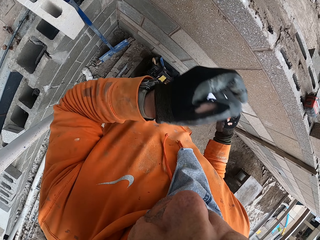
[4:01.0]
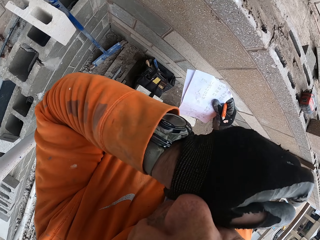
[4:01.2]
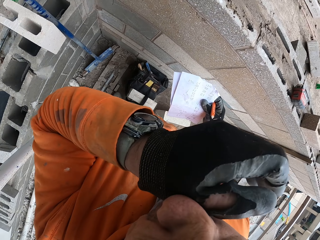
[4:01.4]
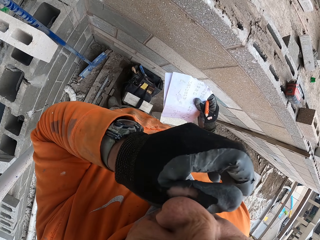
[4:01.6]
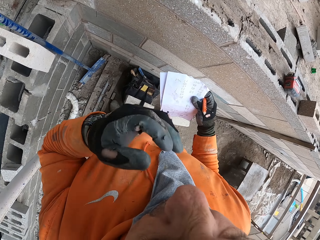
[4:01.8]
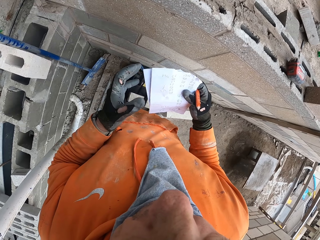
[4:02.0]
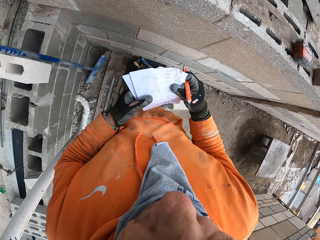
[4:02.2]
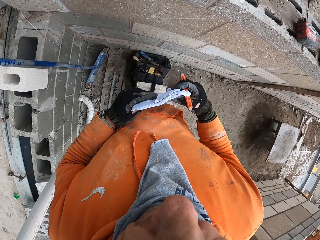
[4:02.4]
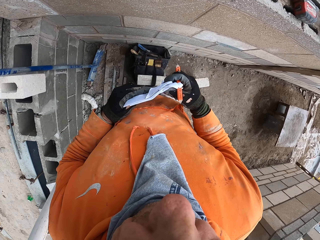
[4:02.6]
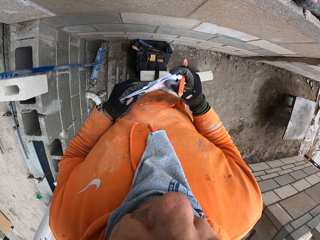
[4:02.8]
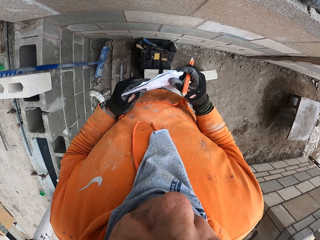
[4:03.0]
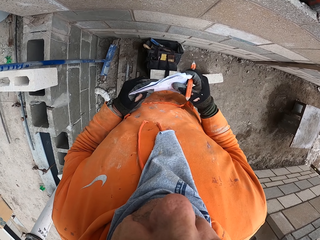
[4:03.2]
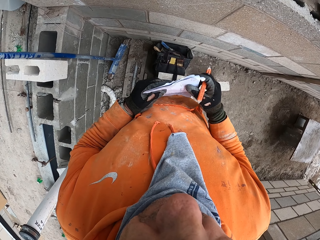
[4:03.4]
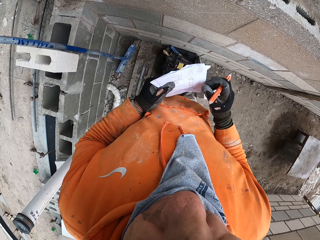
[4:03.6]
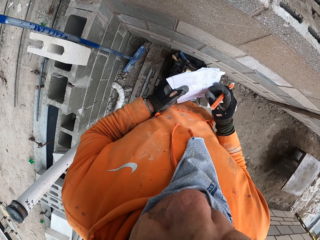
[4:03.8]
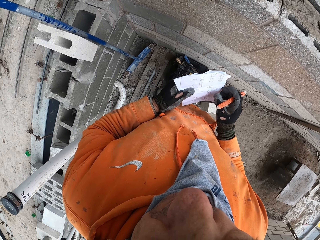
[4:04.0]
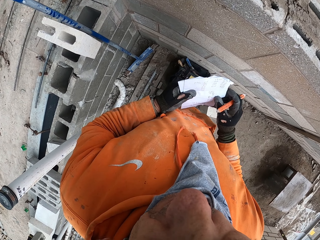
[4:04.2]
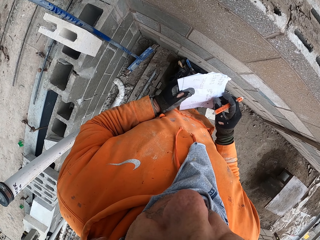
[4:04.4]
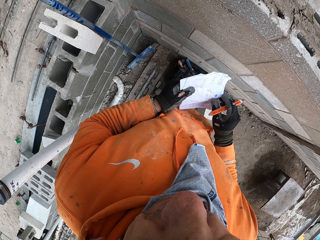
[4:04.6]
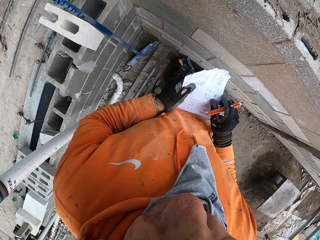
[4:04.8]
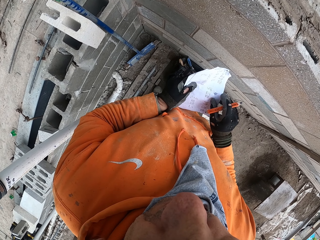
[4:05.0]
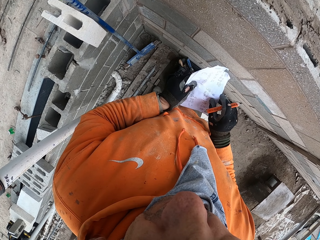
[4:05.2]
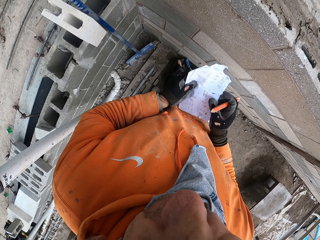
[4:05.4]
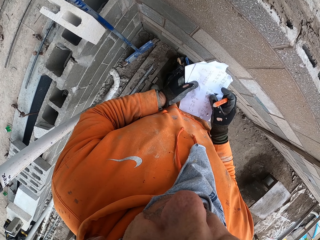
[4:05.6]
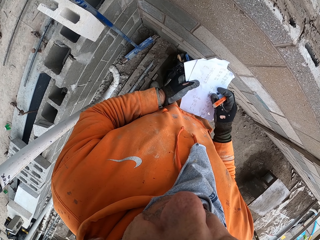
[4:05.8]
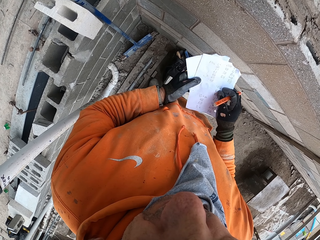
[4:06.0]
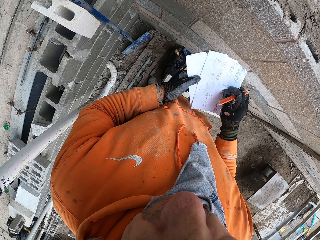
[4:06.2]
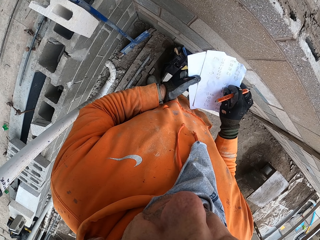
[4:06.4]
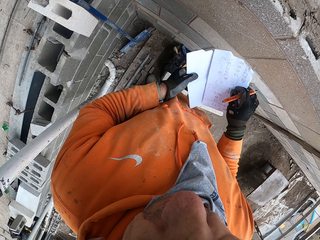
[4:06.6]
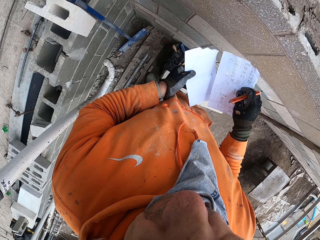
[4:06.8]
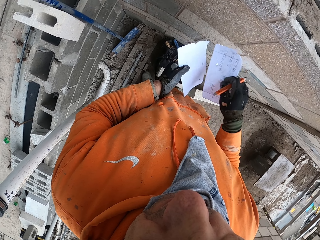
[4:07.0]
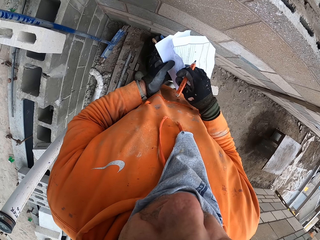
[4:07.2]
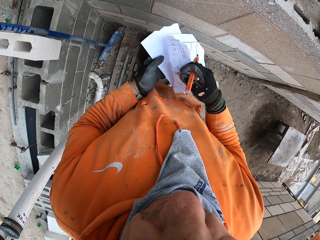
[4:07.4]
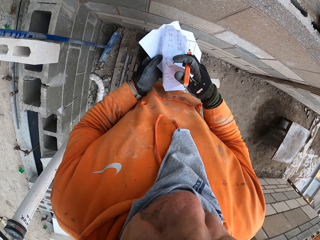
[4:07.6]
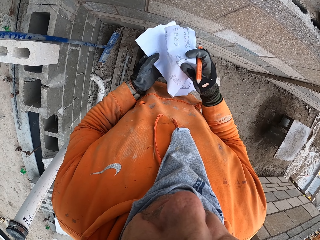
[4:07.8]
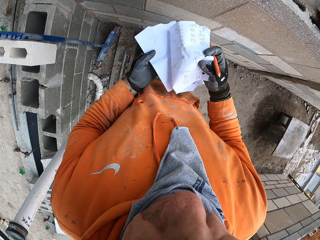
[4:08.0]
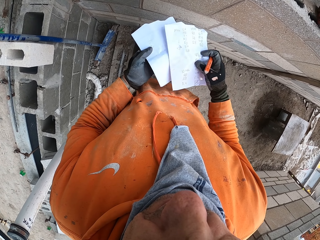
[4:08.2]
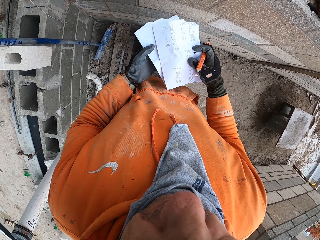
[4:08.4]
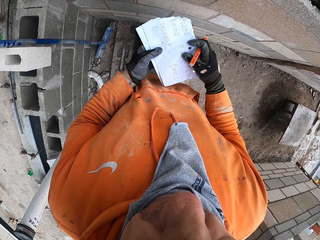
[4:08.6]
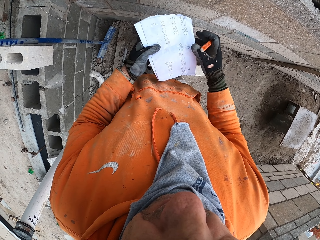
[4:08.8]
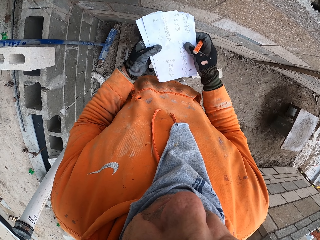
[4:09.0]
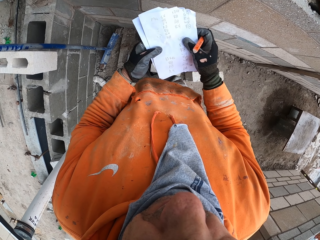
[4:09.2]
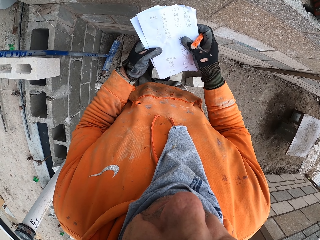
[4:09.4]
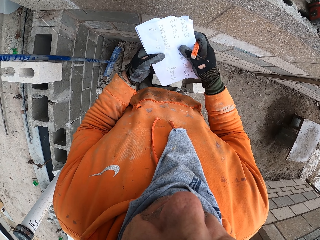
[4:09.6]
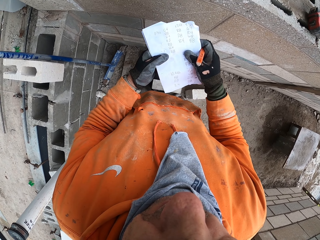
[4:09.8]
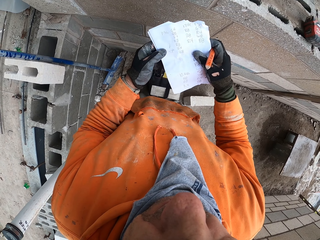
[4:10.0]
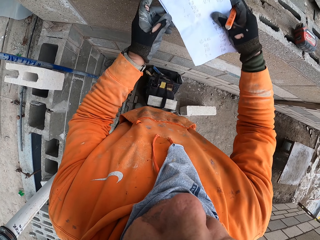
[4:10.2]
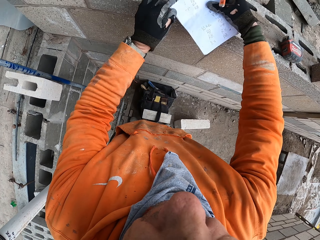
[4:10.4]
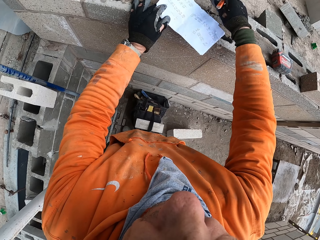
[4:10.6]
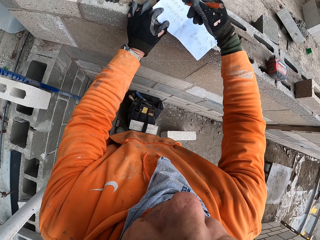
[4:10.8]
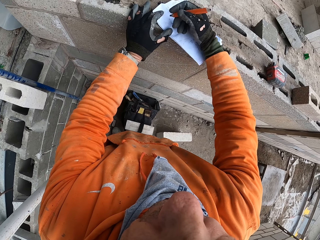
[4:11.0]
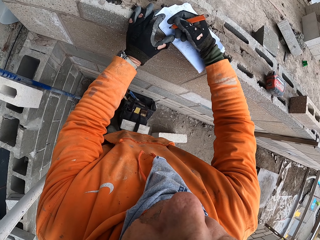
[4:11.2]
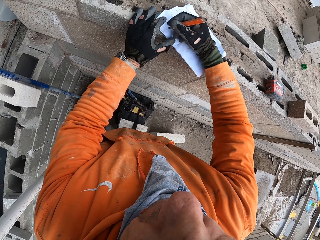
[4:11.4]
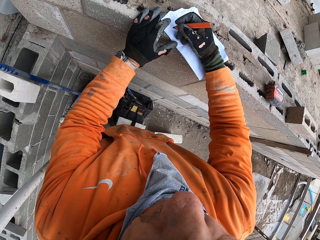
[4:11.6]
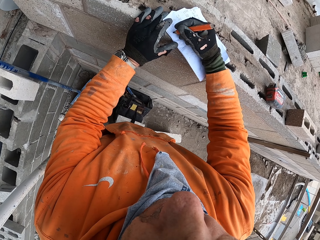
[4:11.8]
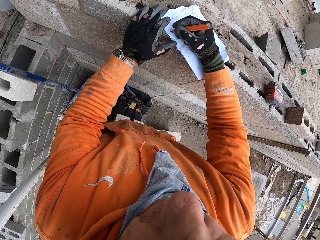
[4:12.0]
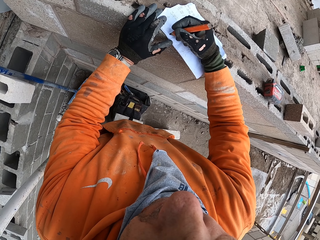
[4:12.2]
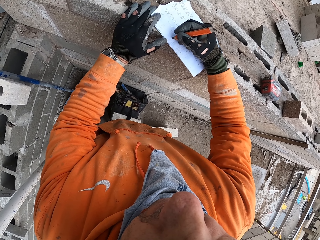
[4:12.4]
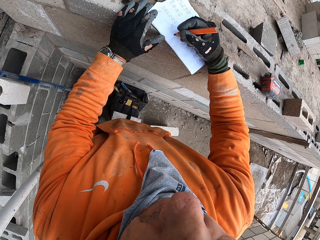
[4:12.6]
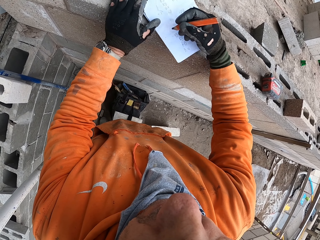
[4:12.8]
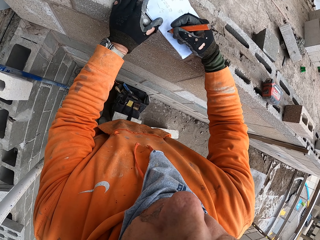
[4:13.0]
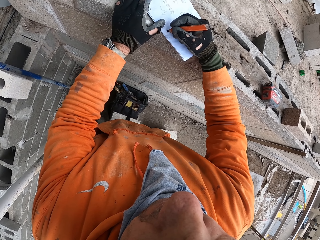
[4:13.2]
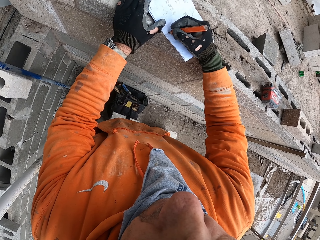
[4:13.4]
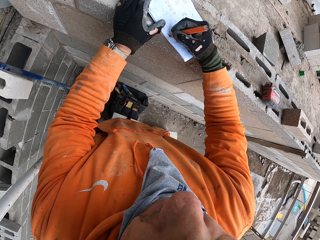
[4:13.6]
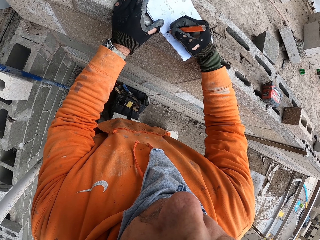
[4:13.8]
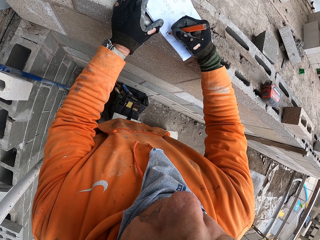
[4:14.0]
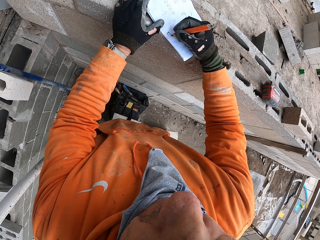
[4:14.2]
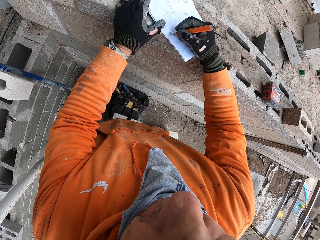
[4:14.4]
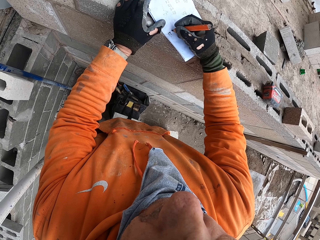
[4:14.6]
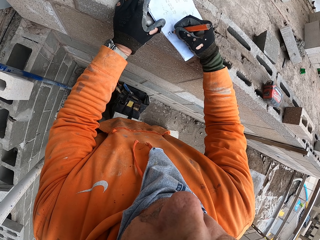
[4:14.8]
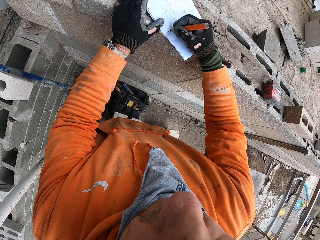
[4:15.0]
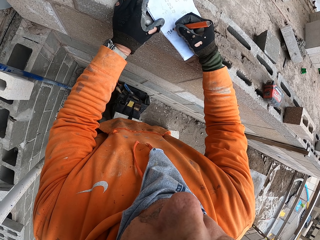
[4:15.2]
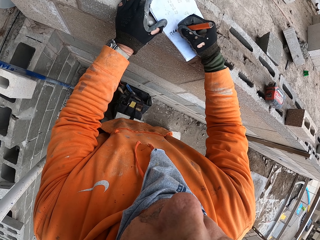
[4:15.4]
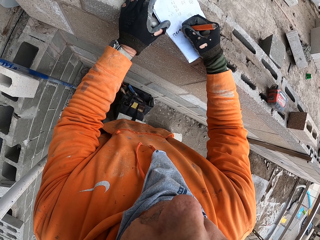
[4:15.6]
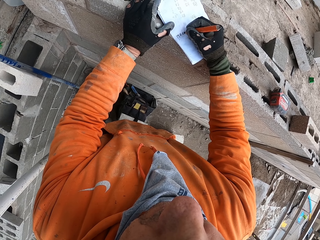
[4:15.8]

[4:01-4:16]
The camera wearer wipes his nose. He stares at the papers in his hands. He rotates the papers. He moves the paper in his hands. He removes one paper from the papers. He rotates the paper. He stares at the papers in his hands. He returns the paper. He holds the papers. He puts the papers on the wall. He stares at the papers on the wall. He moves a pencil towards the papers. He writes on the paper with the pencil.

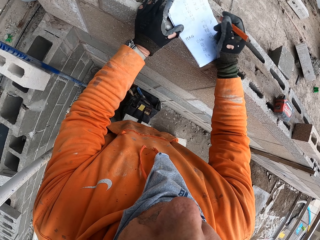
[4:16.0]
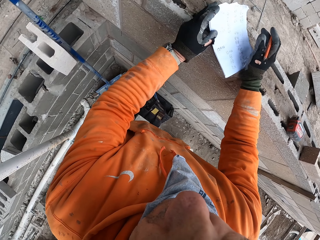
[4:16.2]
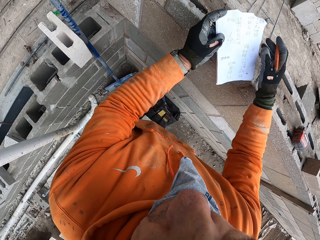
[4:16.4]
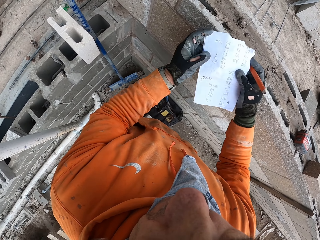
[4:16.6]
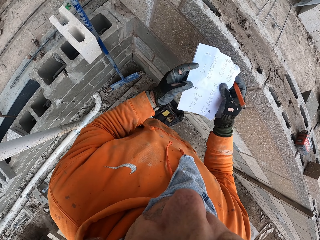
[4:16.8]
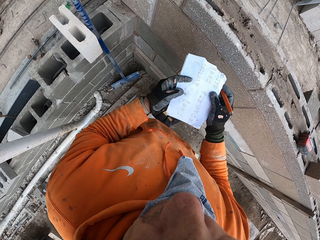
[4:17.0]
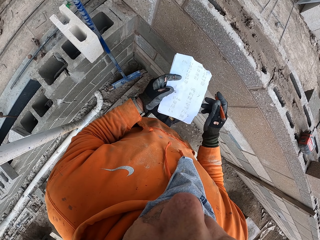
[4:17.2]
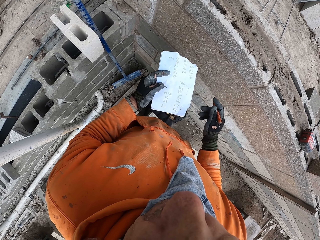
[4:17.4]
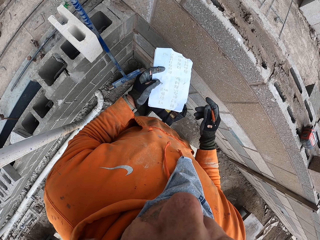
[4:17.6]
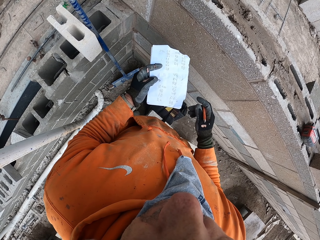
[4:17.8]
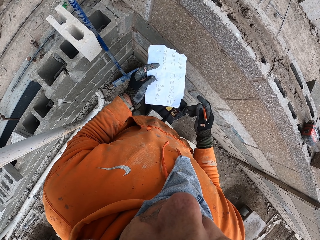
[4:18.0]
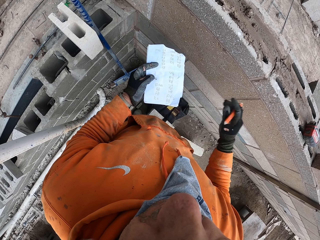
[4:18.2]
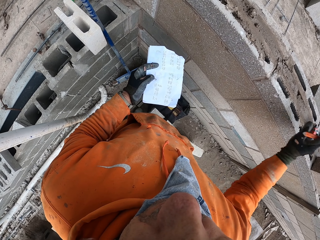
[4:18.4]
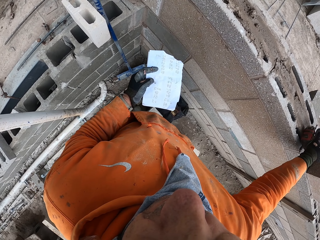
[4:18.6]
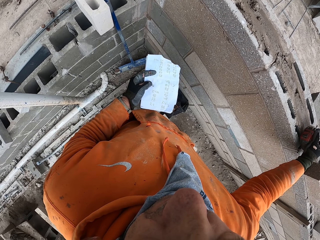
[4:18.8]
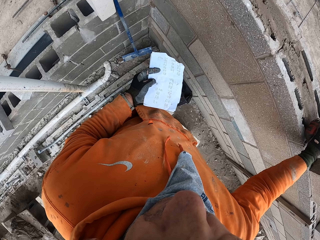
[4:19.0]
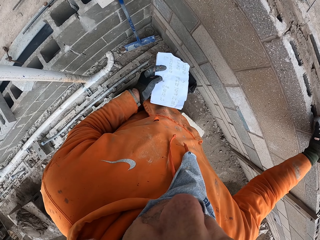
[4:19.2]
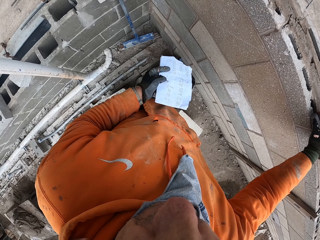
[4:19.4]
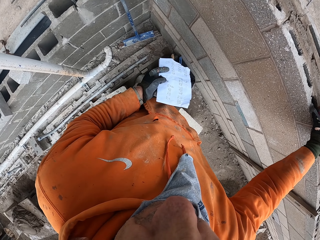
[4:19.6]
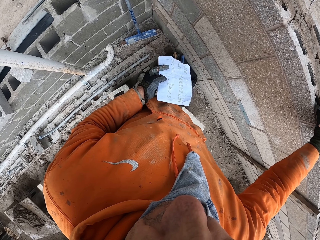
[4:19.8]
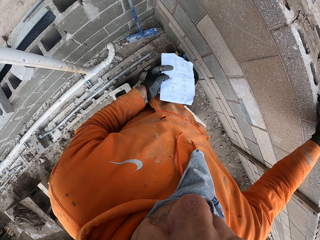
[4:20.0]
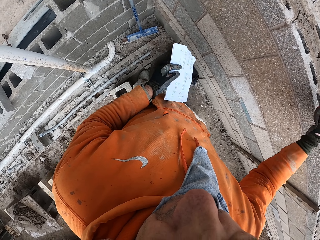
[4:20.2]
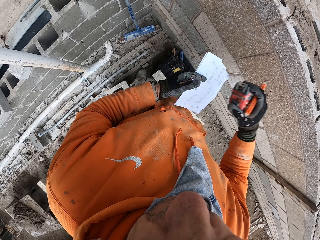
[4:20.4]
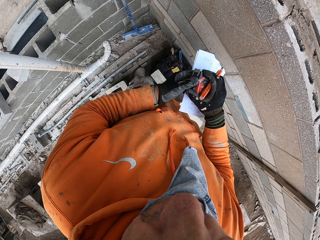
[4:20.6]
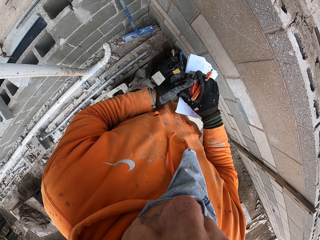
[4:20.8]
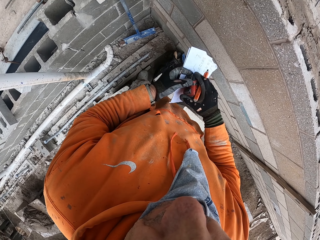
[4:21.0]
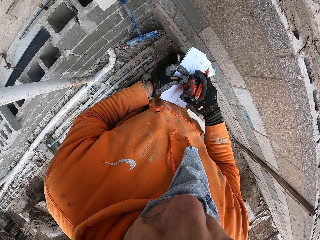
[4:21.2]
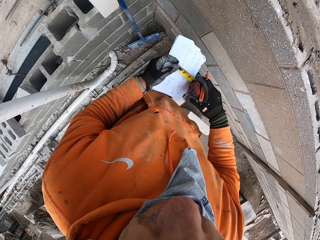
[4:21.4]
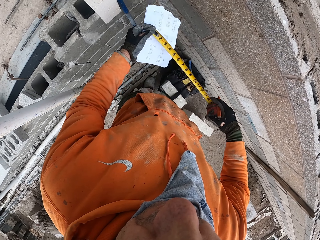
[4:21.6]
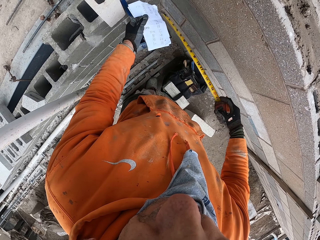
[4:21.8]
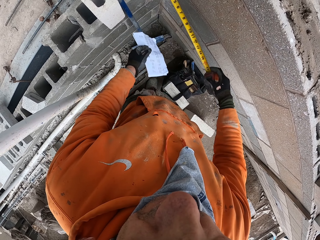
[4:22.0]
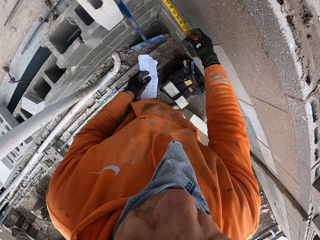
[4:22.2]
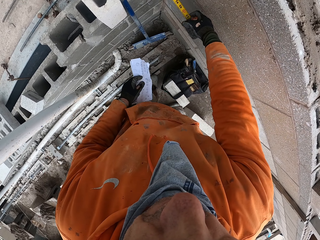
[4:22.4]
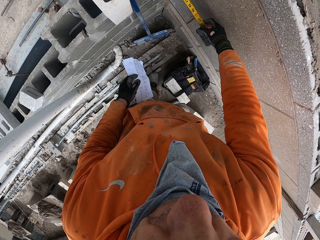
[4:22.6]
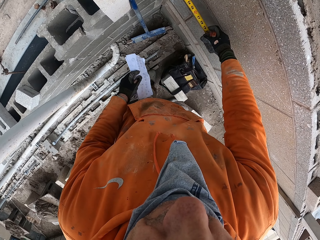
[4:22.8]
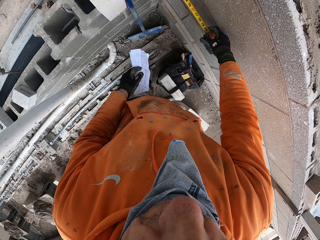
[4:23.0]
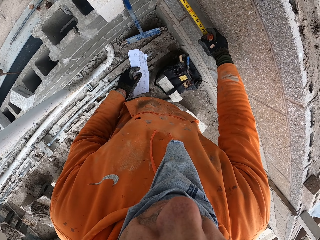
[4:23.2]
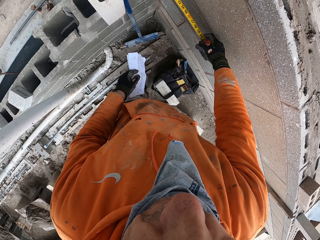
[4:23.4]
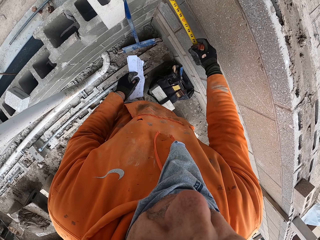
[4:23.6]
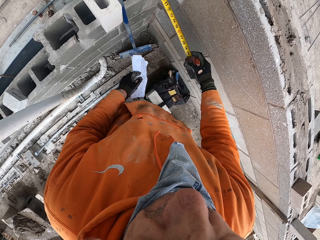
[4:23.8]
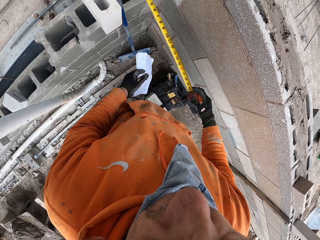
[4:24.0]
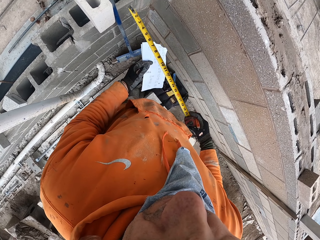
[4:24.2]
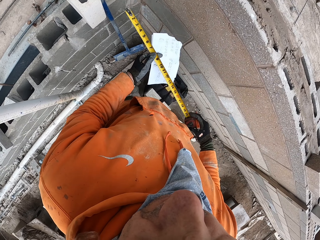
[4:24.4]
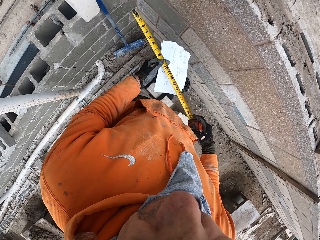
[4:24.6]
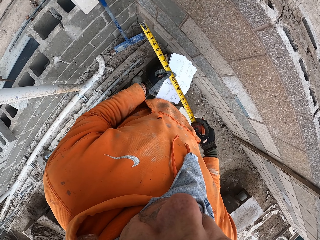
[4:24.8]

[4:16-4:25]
The camera wearer removes the papers from the wall or hollow blocks. He stares at the papers in his hands. He moves his hand towards the hollow blocks. He picks up the tape measure from the wall. He moves out the tape measure. He holds the tape measure. He pulls the hook slot. He measures the wall with the tape measure. He places the hook slot on the hollow block.
